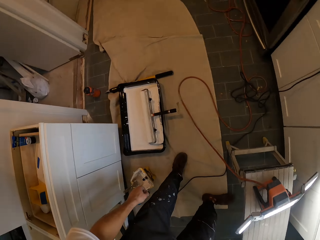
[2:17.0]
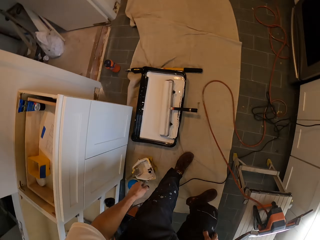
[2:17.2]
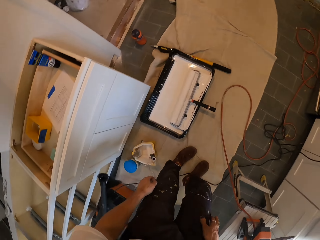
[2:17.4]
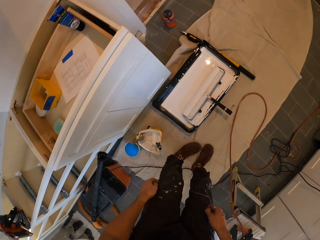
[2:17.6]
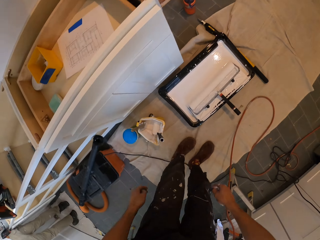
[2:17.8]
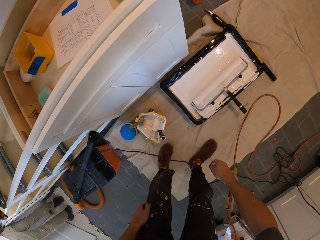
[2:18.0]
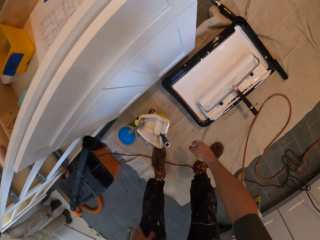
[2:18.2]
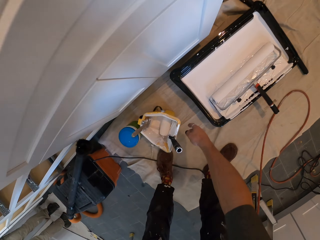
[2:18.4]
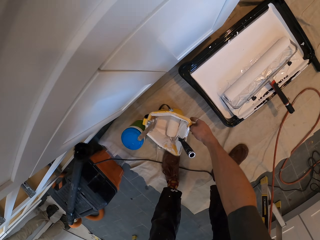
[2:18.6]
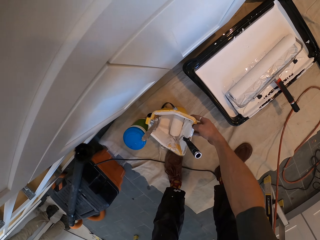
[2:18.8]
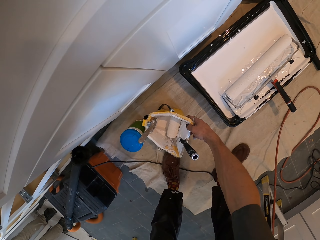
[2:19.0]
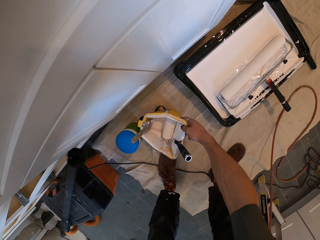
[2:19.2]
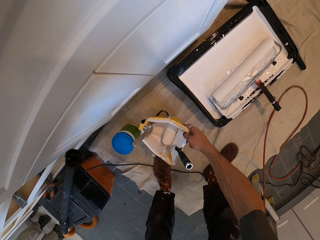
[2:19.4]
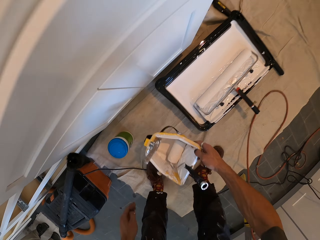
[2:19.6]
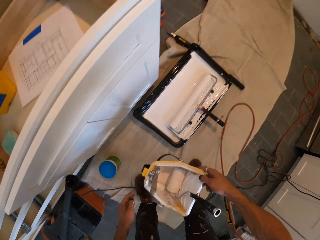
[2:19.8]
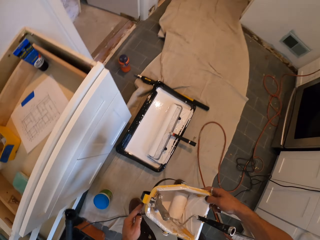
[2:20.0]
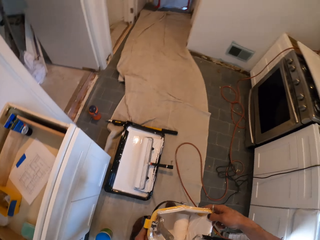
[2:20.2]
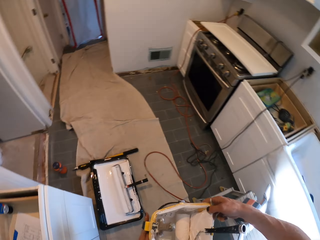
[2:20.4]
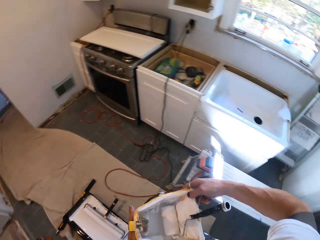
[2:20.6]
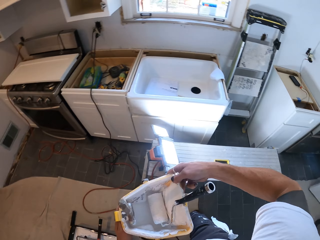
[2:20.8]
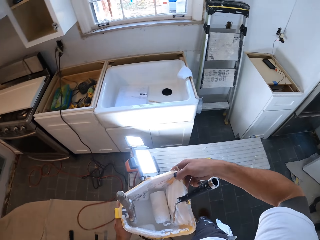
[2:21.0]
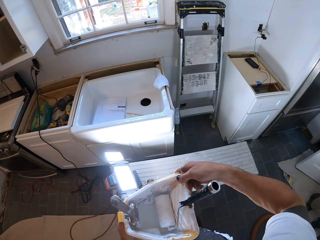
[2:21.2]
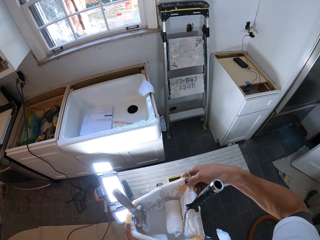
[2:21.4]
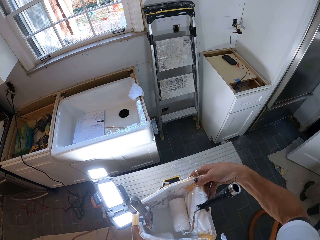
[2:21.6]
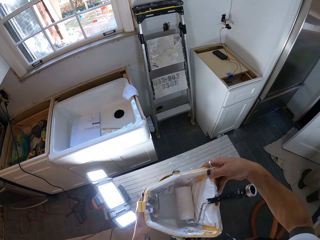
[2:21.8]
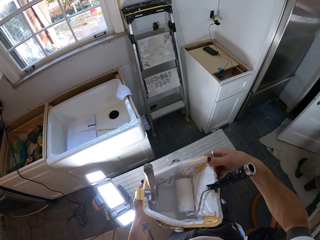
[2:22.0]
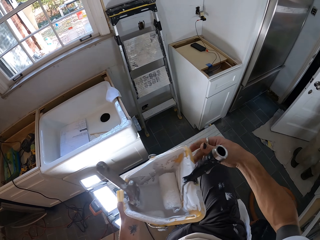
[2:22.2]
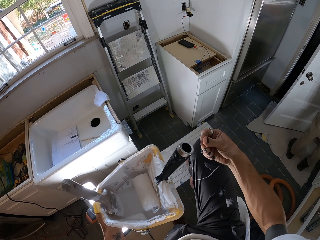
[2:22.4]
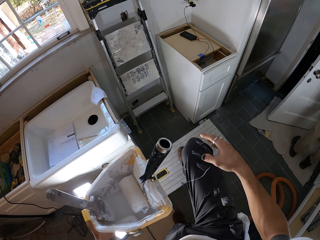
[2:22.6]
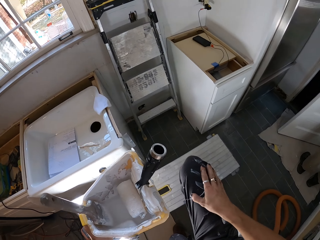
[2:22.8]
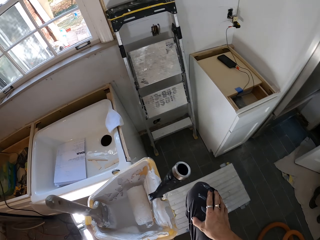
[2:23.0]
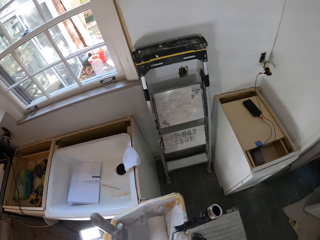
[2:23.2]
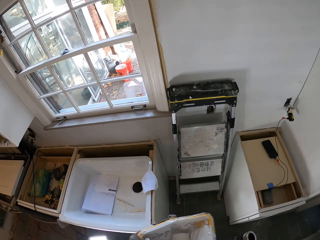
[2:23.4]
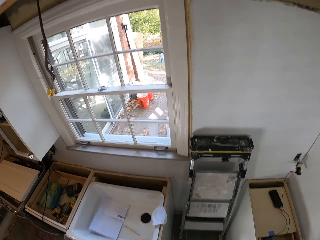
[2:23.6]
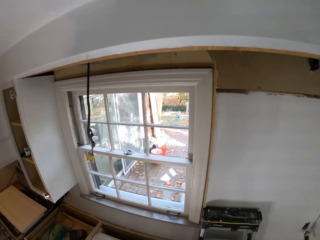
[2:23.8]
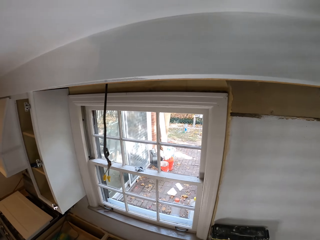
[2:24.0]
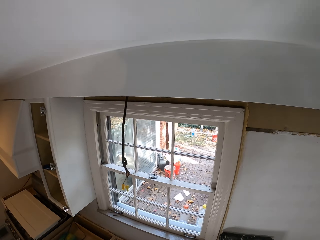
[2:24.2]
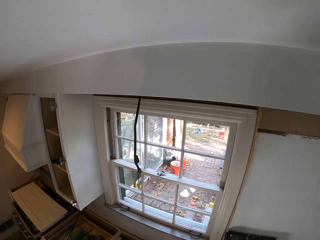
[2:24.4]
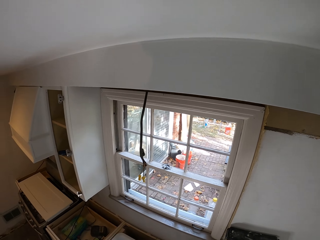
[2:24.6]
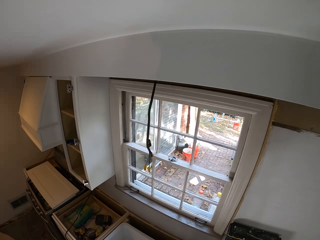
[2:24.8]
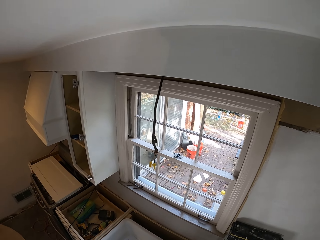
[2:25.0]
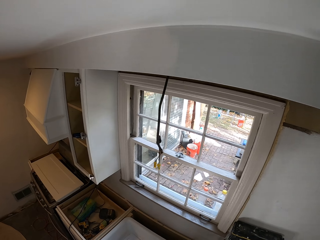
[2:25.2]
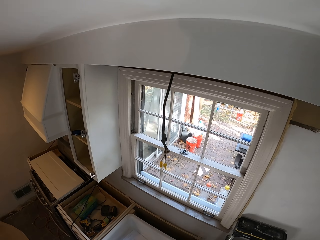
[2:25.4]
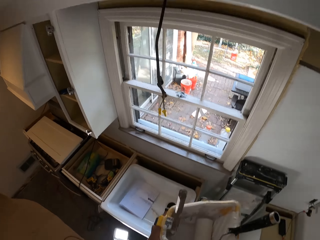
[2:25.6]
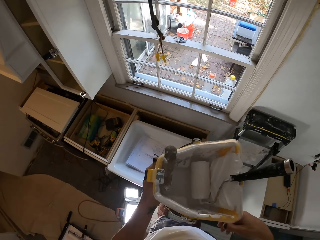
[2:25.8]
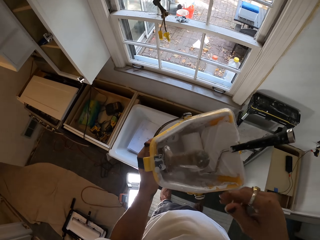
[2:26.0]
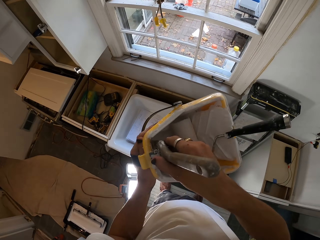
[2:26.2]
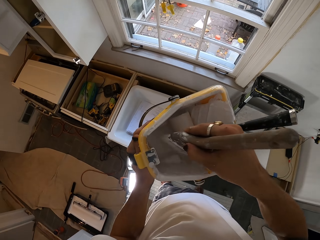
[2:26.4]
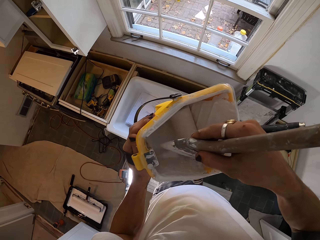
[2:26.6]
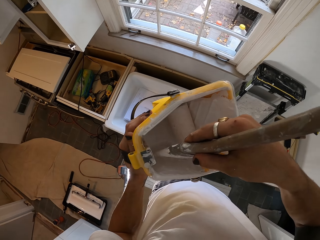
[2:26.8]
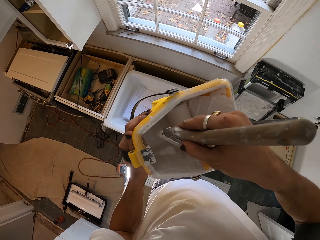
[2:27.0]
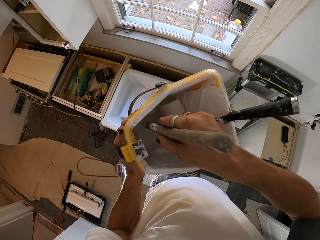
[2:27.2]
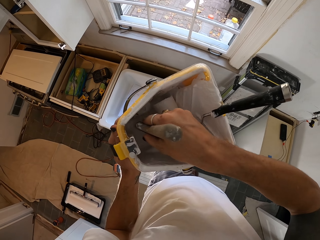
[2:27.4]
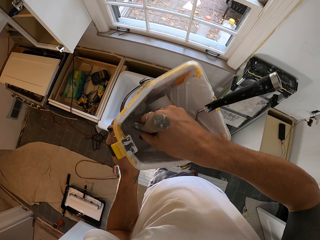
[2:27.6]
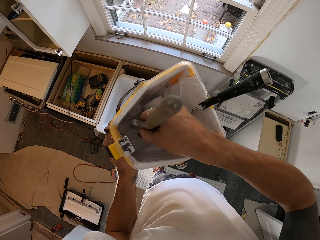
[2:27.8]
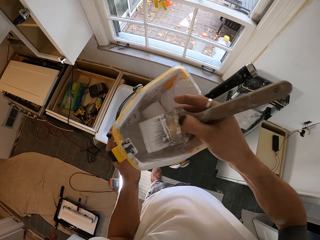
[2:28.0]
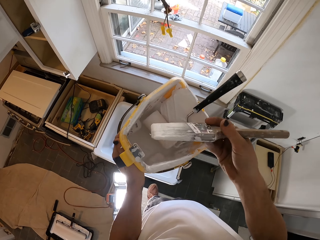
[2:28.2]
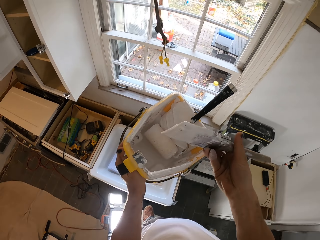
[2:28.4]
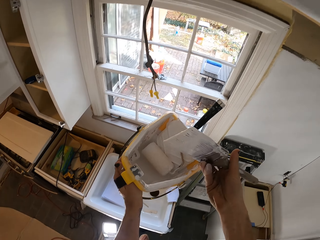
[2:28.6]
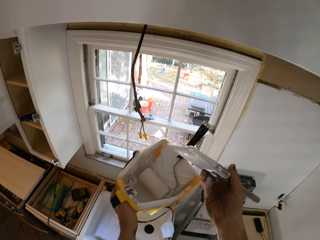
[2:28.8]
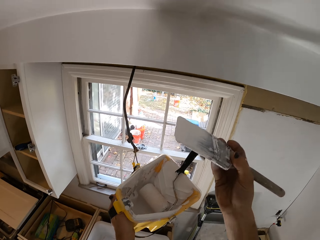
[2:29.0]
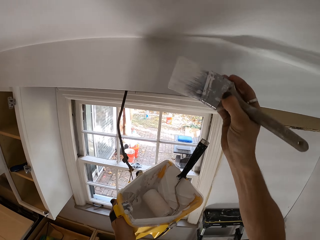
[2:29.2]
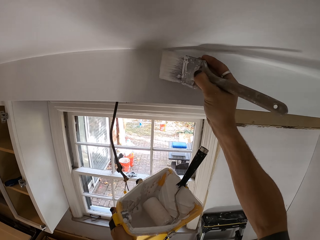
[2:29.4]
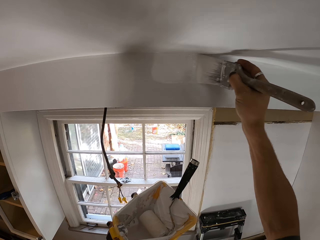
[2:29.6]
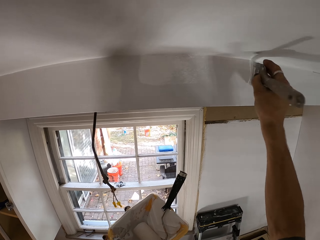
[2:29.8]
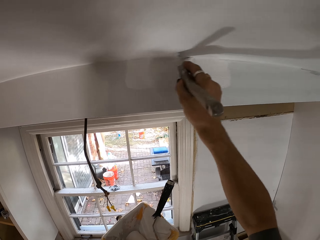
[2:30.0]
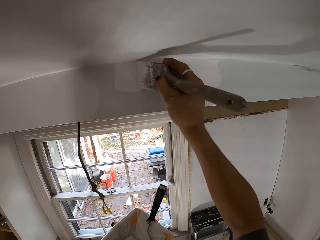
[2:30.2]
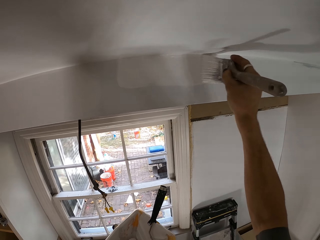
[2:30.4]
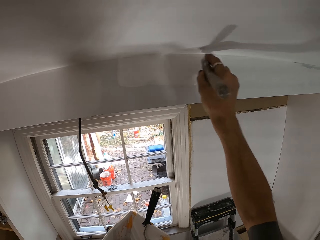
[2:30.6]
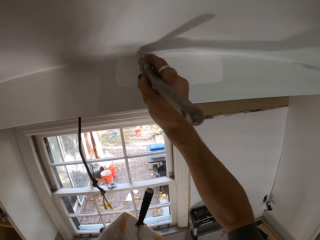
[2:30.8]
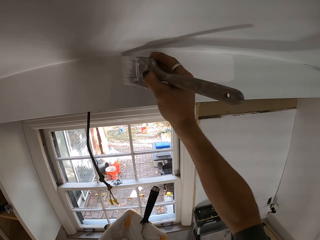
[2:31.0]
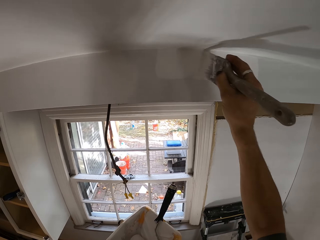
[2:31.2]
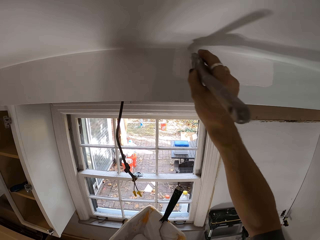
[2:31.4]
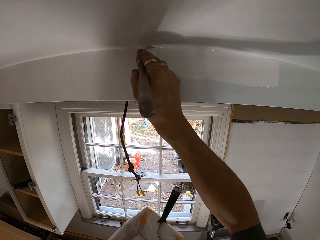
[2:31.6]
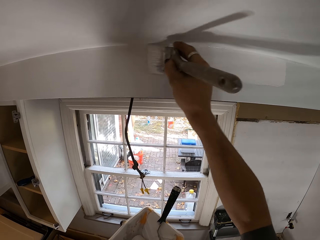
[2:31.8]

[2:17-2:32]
The camera wearer picks up a paint bucket. They stand on a table. They pick up a paintbrush. They dip the paintbrush in ink. They paint on the wall.

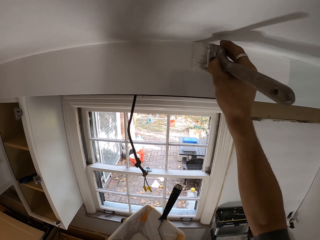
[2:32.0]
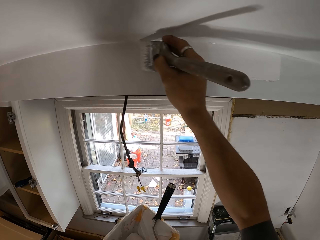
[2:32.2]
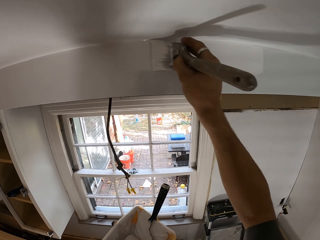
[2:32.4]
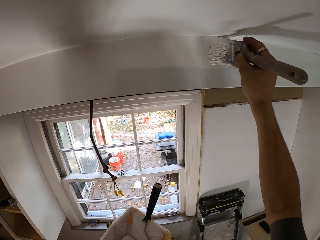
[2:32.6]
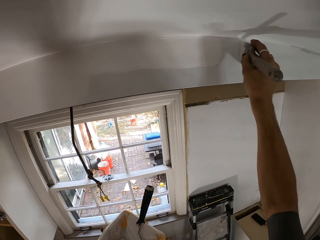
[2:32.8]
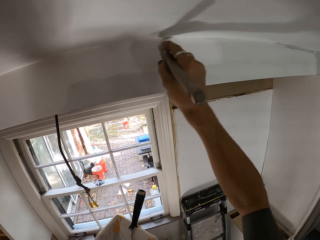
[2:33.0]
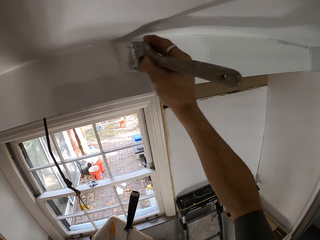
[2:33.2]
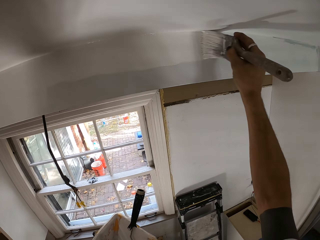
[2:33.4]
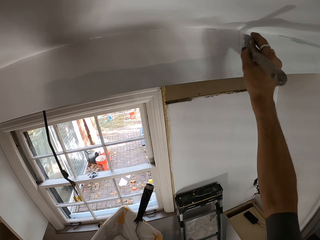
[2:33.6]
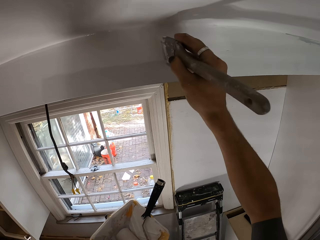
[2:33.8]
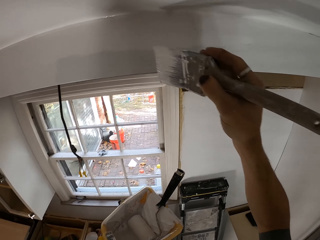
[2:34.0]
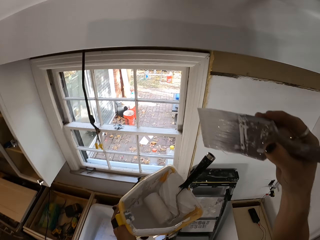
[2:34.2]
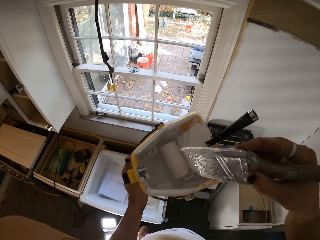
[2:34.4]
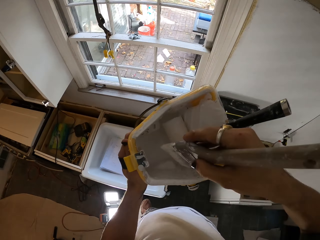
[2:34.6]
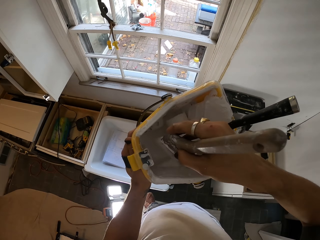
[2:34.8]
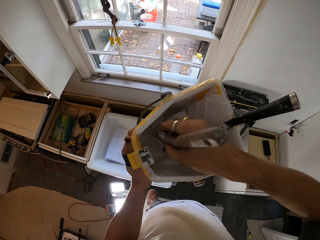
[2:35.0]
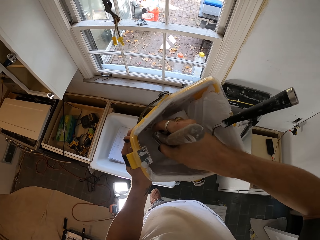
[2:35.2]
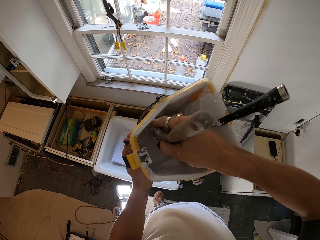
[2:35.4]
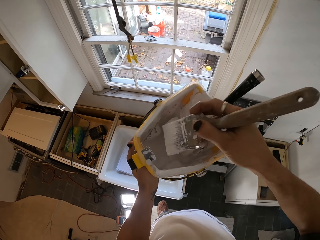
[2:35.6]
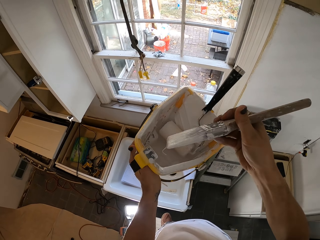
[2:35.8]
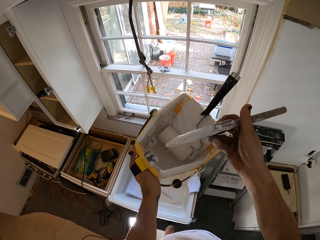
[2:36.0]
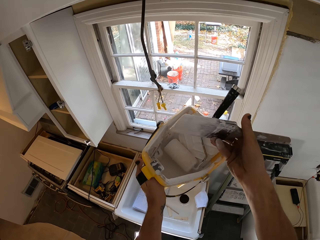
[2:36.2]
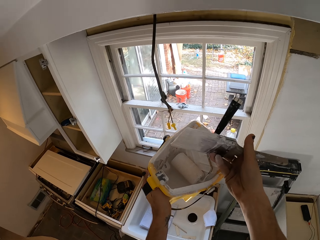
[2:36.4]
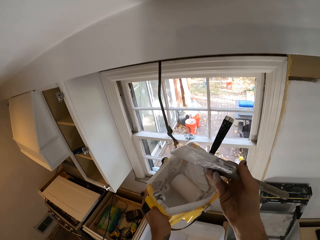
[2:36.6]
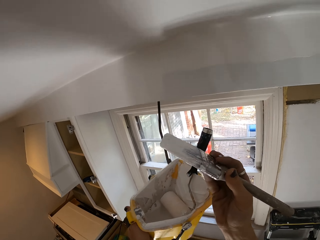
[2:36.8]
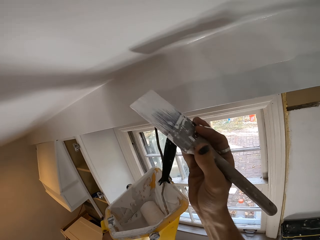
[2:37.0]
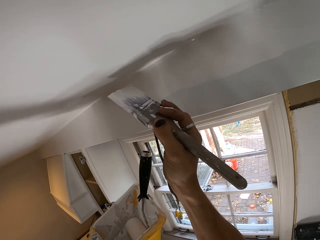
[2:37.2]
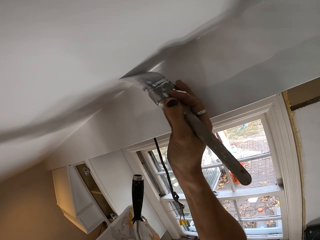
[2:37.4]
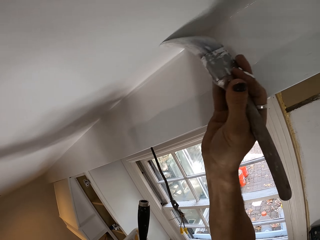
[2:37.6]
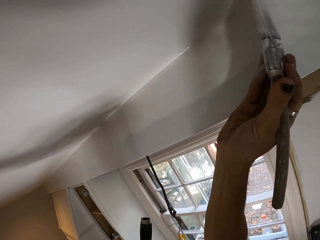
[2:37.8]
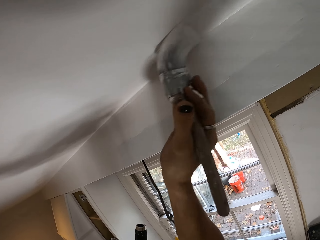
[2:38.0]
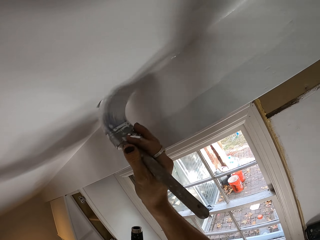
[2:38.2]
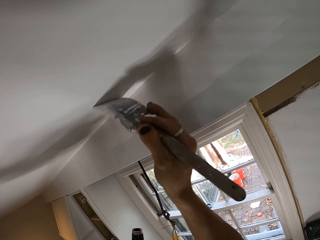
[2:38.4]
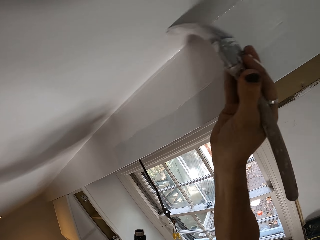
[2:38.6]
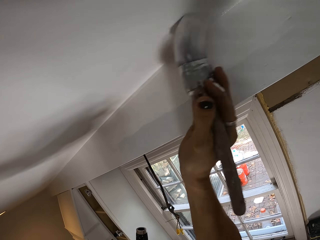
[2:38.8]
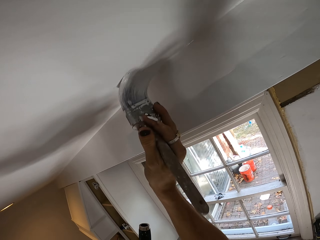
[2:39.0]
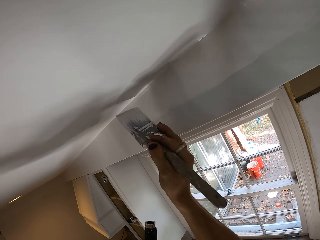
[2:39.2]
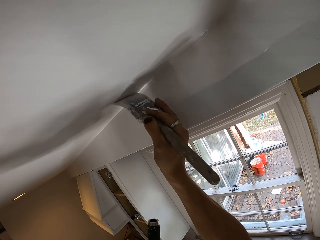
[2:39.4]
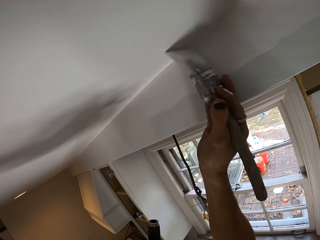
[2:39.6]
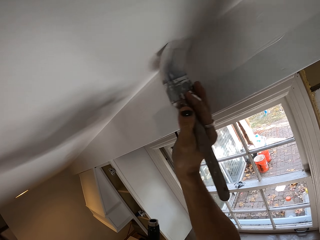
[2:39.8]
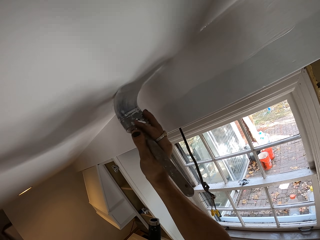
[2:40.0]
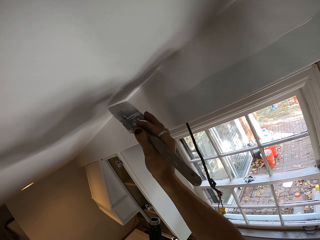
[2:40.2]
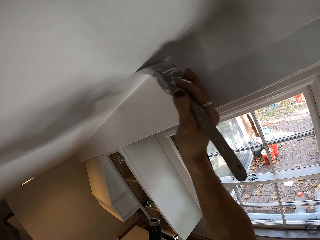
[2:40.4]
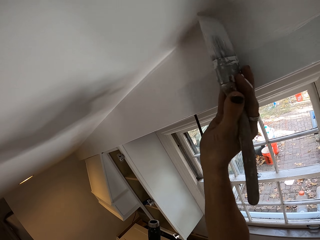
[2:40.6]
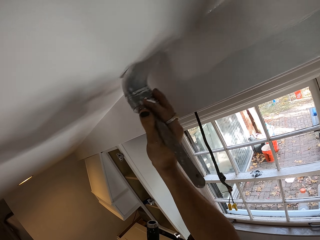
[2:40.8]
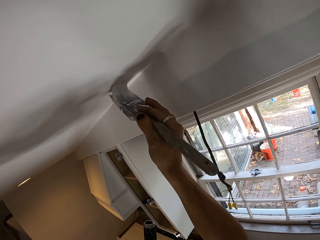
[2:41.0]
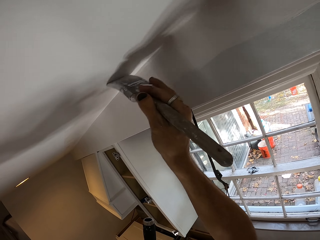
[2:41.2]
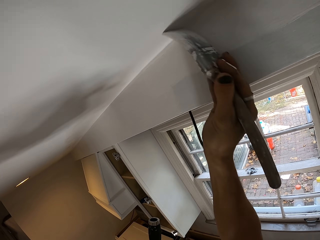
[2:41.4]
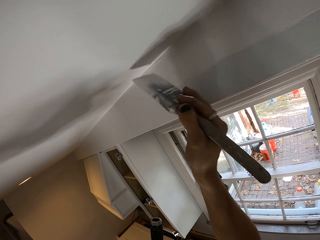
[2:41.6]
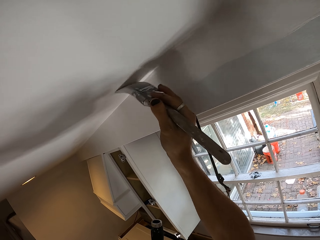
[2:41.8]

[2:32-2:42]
The camera wearer dips the paintbrush in ink. They paint on the wall.
